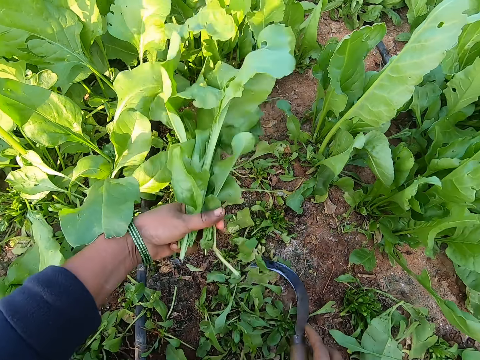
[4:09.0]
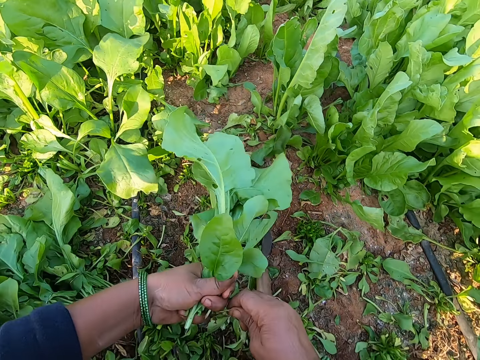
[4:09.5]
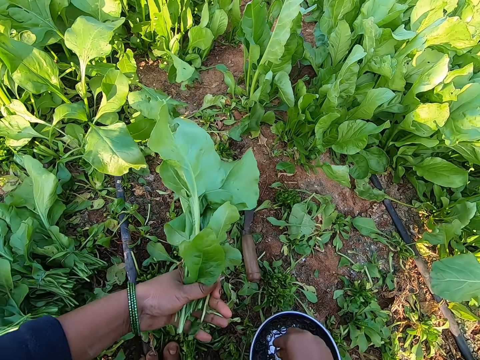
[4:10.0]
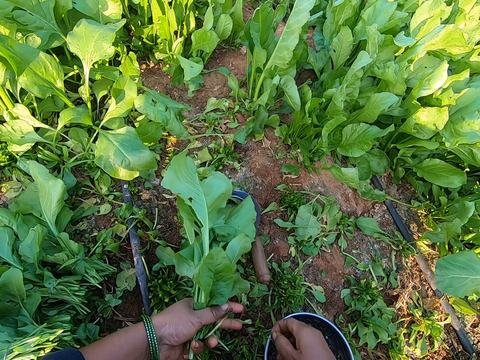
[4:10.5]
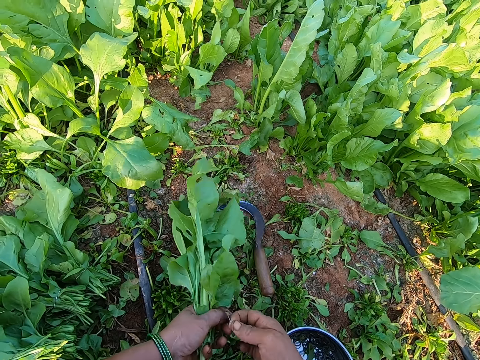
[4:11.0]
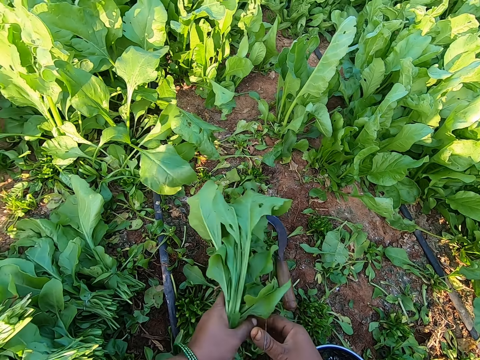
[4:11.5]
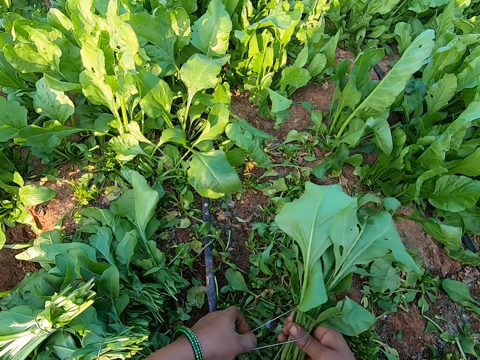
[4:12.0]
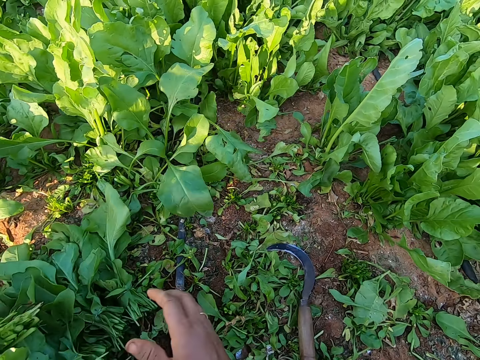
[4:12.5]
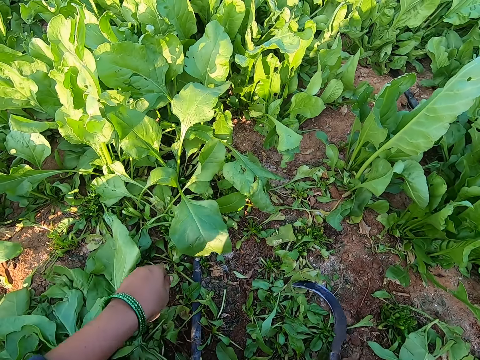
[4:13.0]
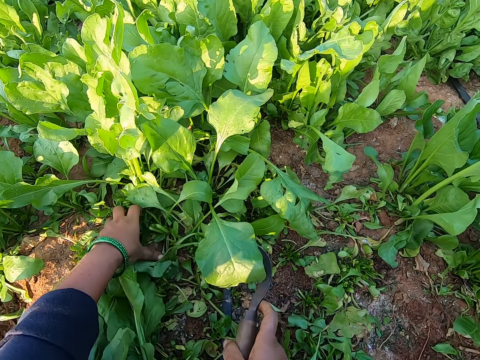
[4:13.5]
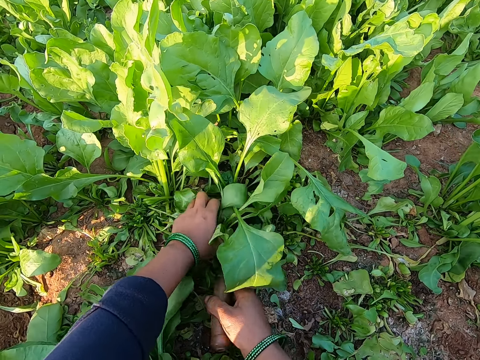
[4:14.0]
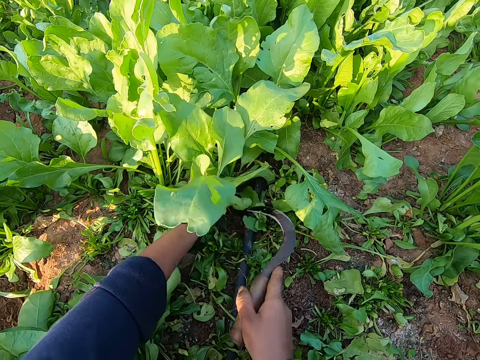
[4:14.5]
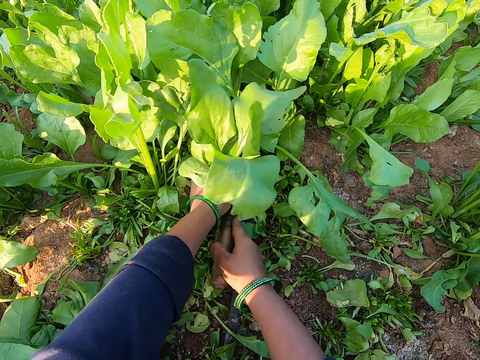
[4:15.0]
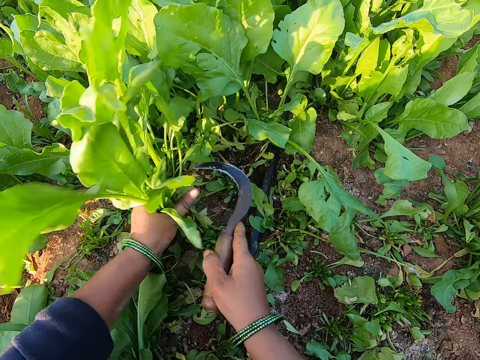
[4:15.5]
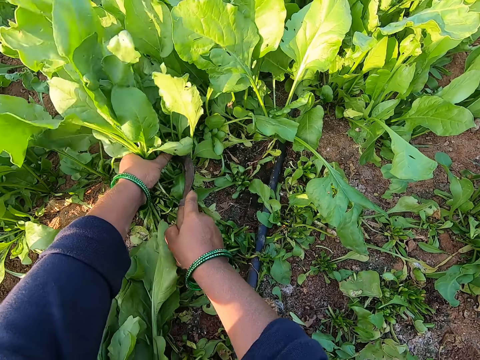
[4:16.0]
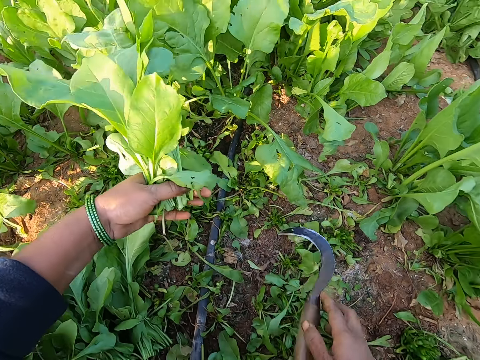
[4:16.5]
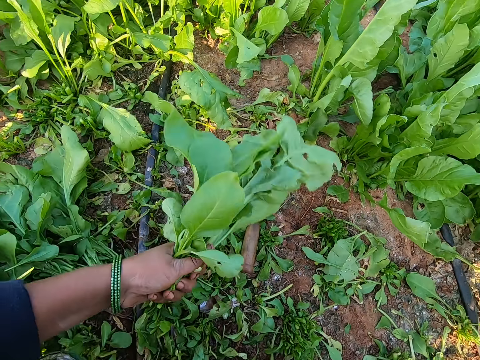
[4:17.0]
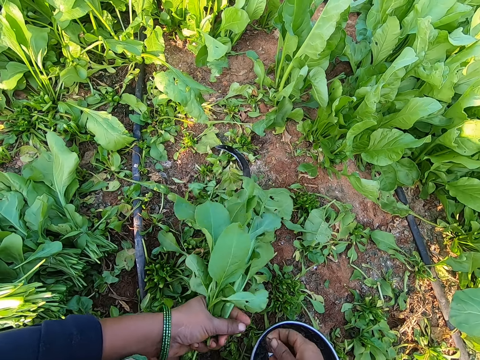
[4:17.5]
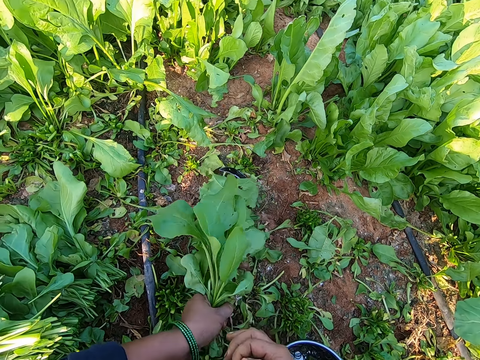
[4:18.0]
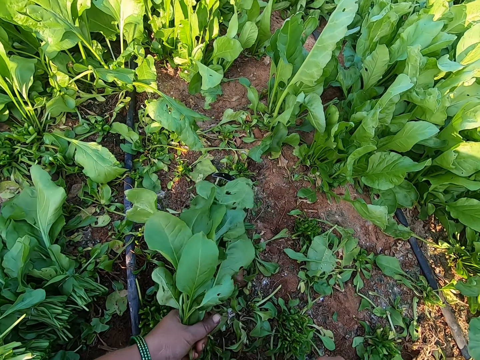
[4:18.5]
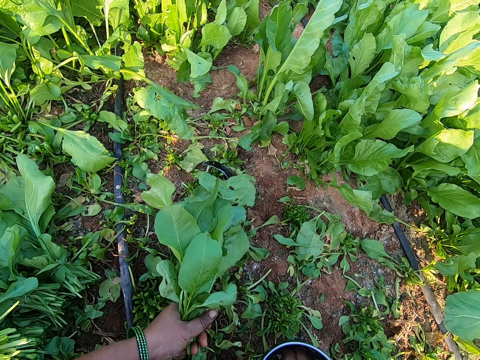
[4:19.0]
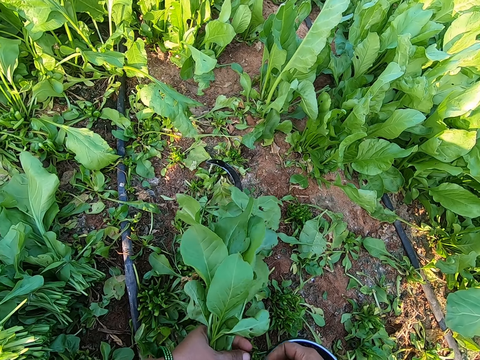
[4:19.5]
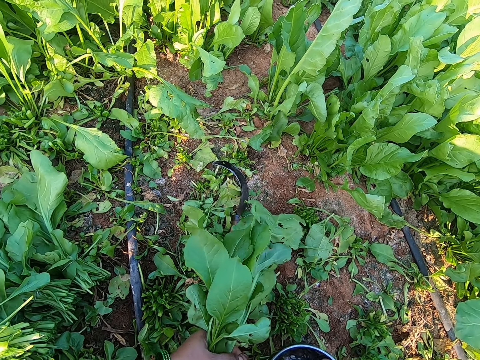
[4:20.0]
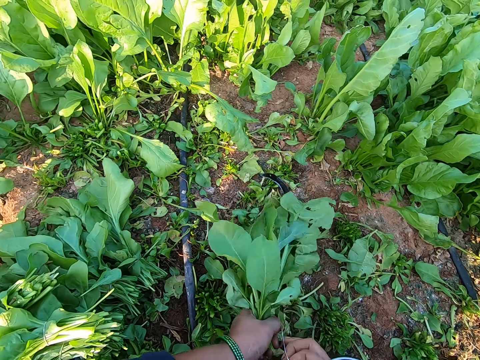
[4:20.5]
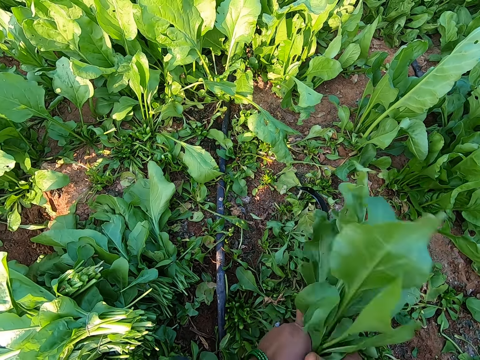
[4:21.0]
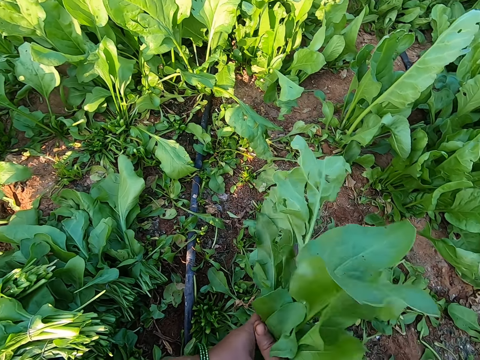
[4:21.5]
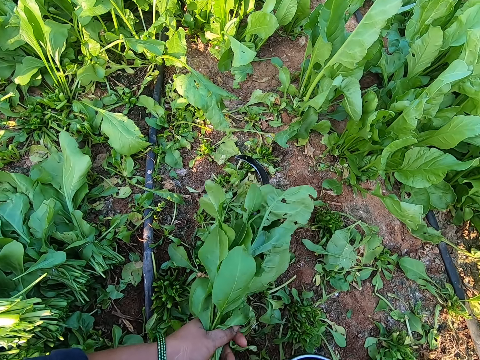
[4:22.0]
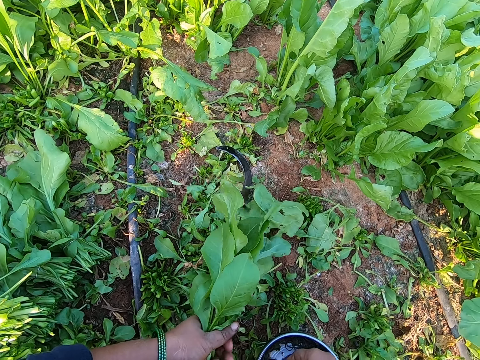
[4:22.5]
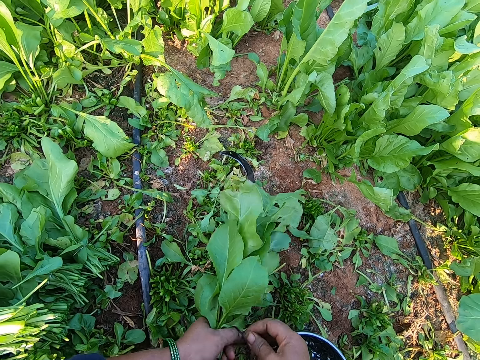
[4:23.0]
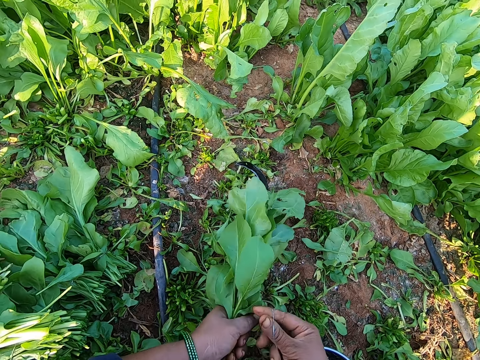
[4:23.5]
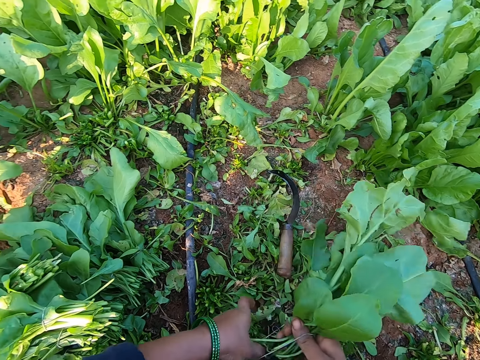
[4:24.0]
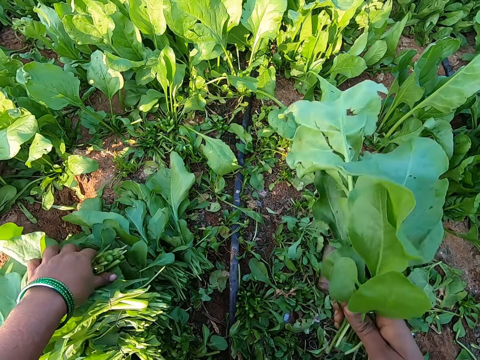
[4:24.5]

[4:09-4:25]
The camera wearer drops the hand sickle or garden sickle on the ground with her right hand. She pulls leaves from the vegetables in her left hand with her right hand. She drops the leaves on the ground with her right hand. She picks a rubber band from the bowl with her right hand. She rolls the band around the vegetables with both hands. She ties the vegetables with the rubber band. She drops the vegetables aside on the ground with her right hand. She picks the hand sickle from the ground with her right hand. She plucks some vegetables from the ground with her left hand and the hand sickle in her right hand. She cuts the vegetables with the garden sickle. She drops the hand sickle on the ground with her right hand. She picks the rubber band from the bowl with her right hand. She ties the vegetables with the rubber band. She picks the rubber band from the bowl with her right hand. She ties the vegetables with the rubber band. She rolls the band around the vegetables with both hands. She picks the band from the bowl with her right hand. She rolls the band around the vegetables with both hands.

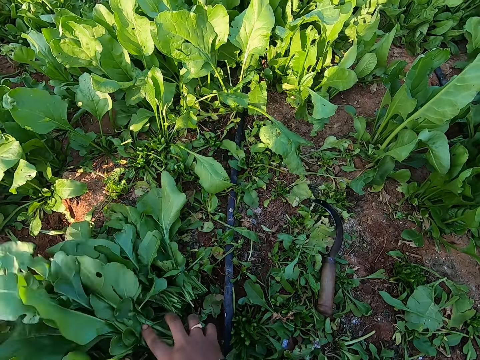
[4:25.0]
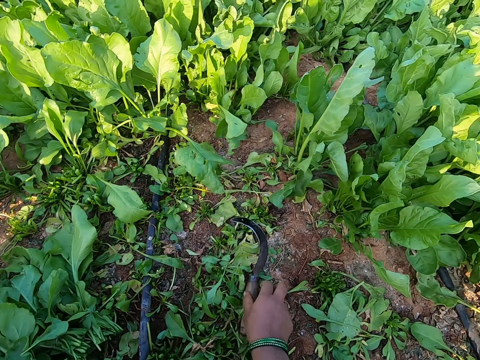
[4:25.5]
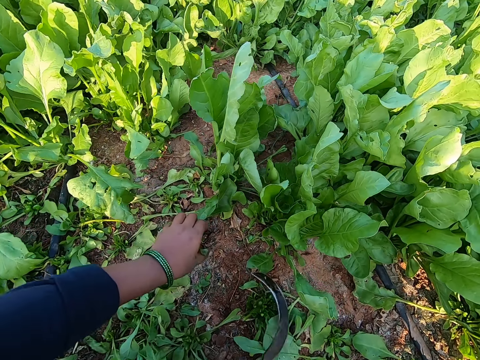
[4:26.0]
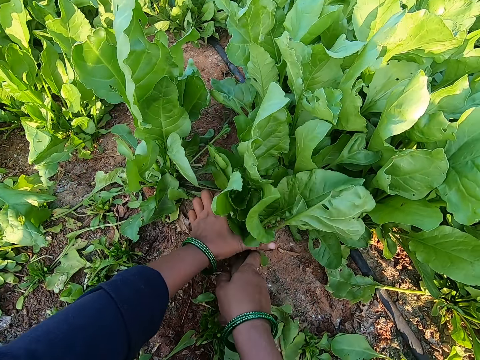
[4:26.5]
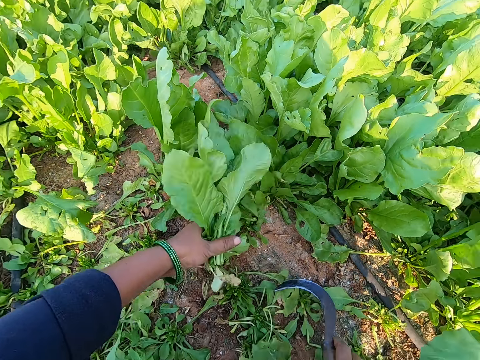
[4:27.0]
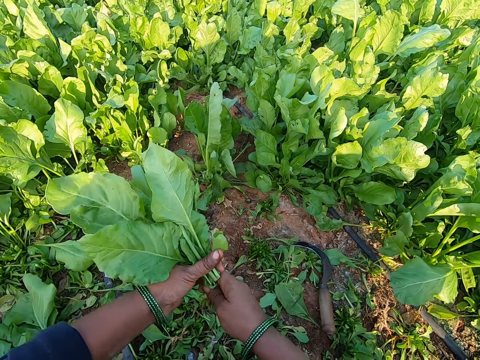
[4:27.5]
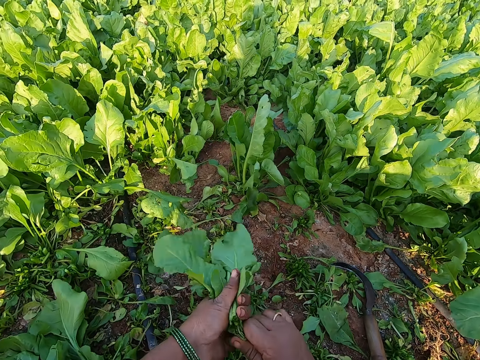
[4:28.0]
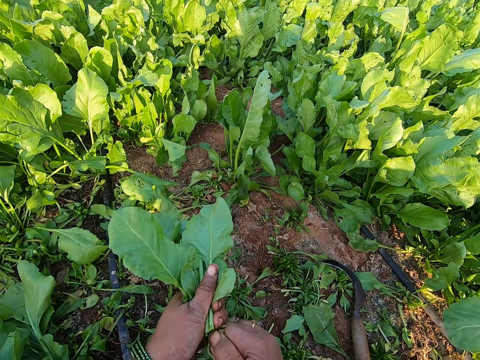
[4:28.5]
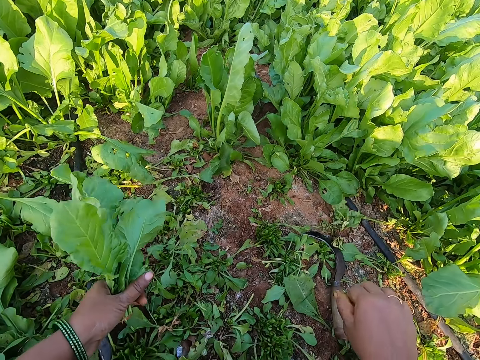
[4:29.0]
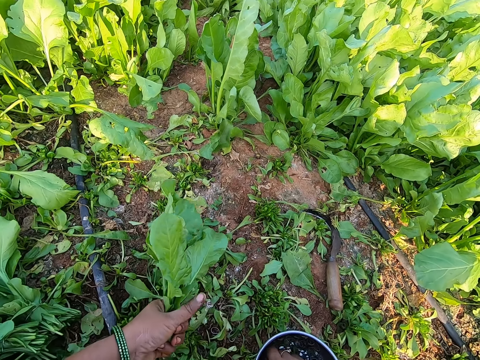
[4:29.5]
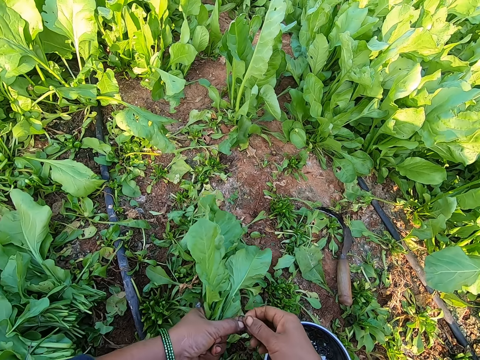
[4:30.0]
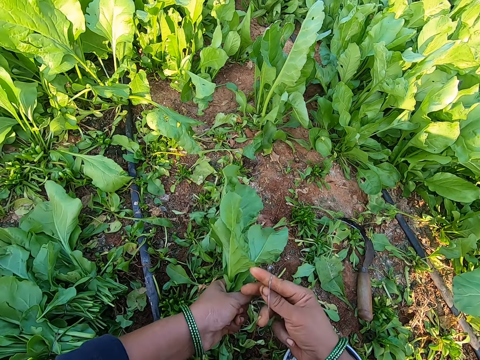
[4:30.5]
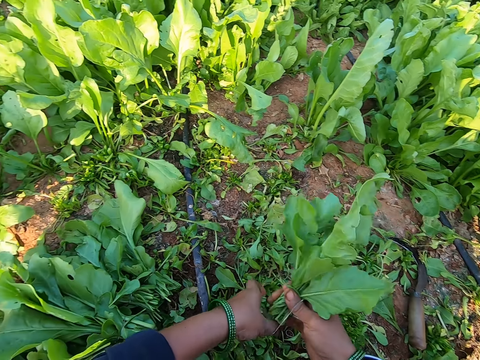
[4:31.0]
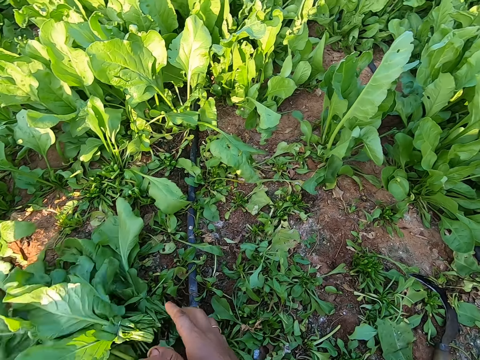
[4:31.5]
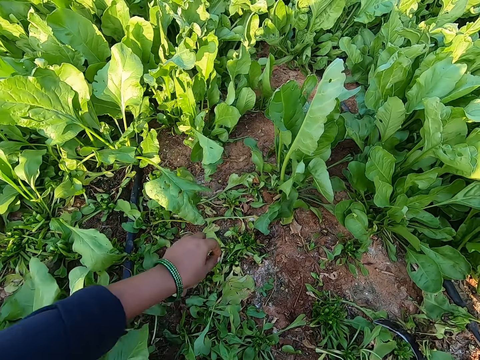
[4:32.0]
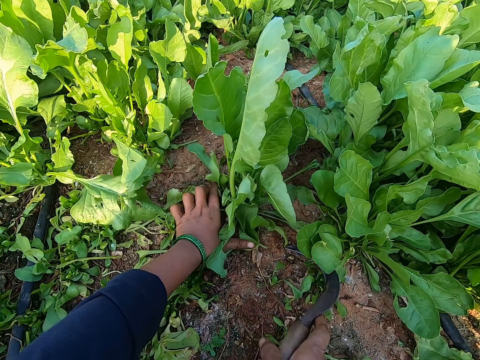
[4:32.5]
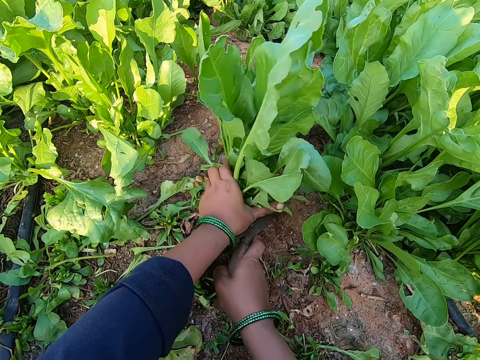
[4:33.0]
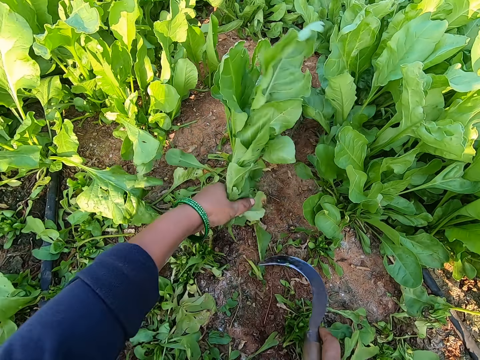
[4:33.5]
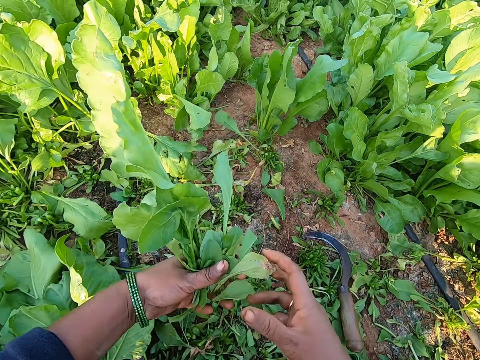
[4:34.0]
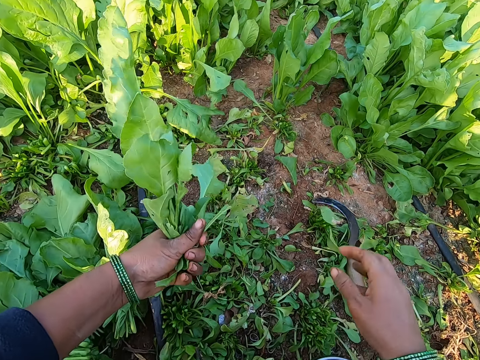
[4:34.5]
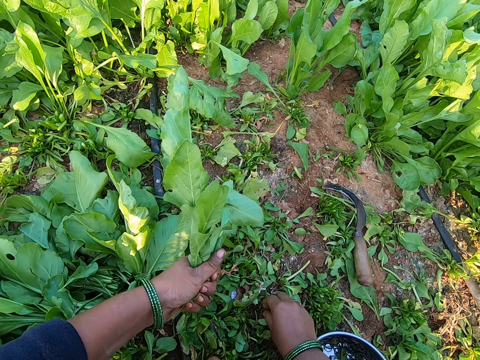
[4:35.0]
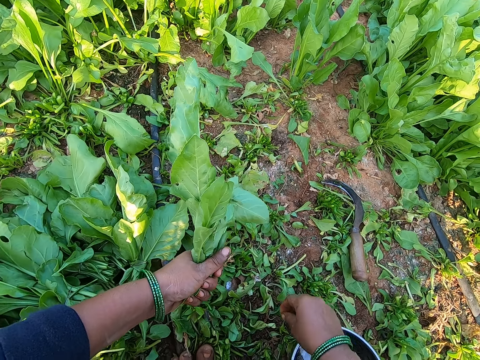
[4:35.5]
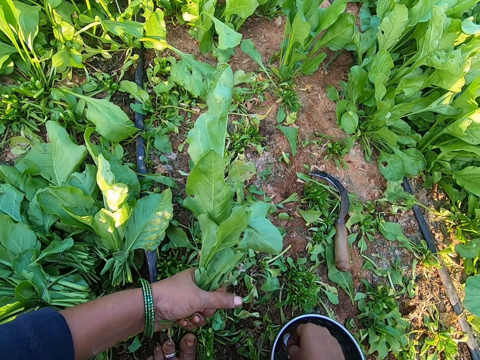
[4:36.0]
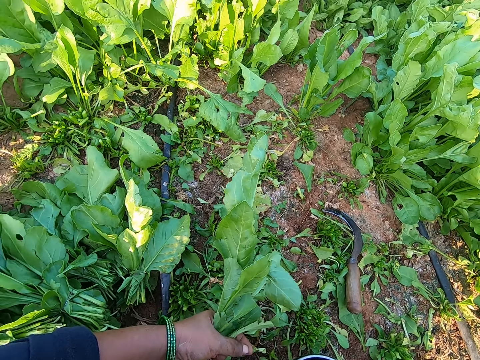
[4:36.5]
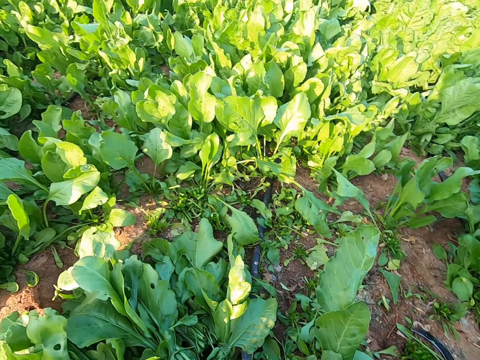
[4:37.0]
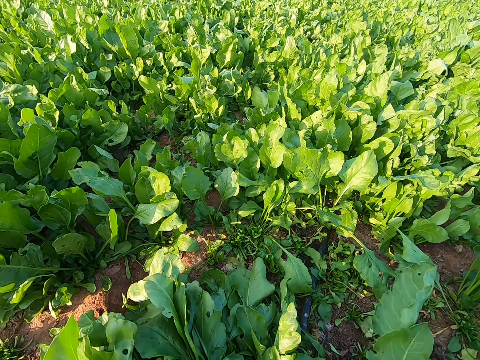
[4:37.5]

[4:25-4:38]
The camera wearer places the vegetables aside on the ground with her right hand. She picks the hand sickle or garden sickle from the ground with her right hand. She plucks some vegetables from the ground with her left hand and the hand sickle in her right hand. She cuts the vegetables with the garden sickle. She drops the hand sickle on the ground with her right hand. She pulls roots from the vegetables in her left hand with her right hand. She cuts the roots of the vegetables with her hands. She drops the roots on the ground with her right hand. She picks a rubber band from the bowl with her right hand. She rolls the band around the vegetables with both hands. She ties the vegetables with the rubber band. She drops the vegetables aside on the ground with her right hand. She picks the hand sickle from the ground with her right hand. She plucks some vegetables from the ground with her left hand and the hand sickle in her right hand. She converses with a man, another man and a lady. She cuts the roots of the vegetables with her hands. She drops the hand sickle on the ground with her right hand. She pulls some leaves from the vegetables in her left hand with her right hand. She drops the leaves on the ground with her right hand. She picks the rubber band from the bowl with her right hand.
